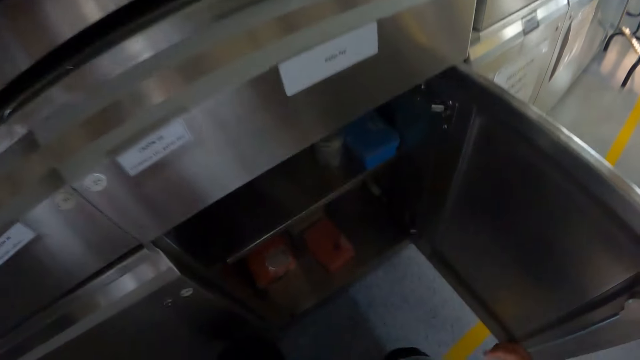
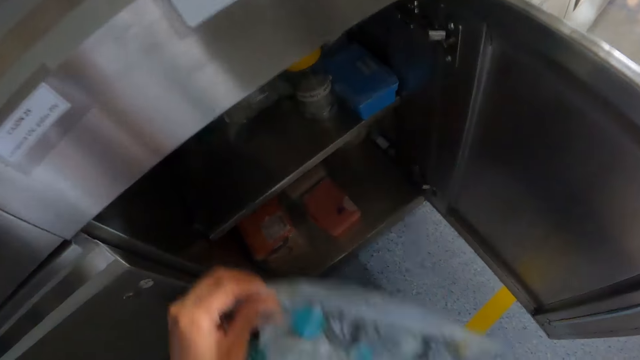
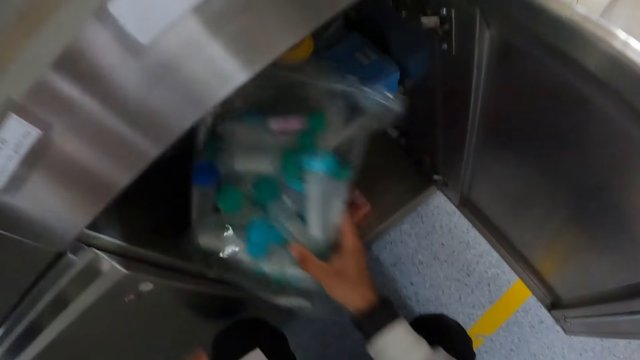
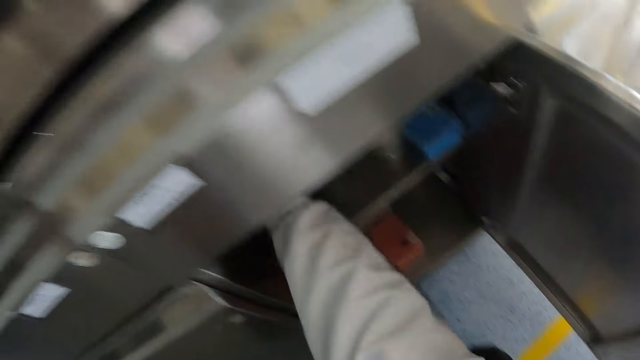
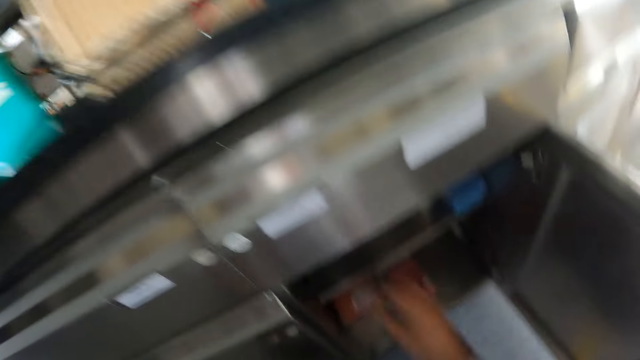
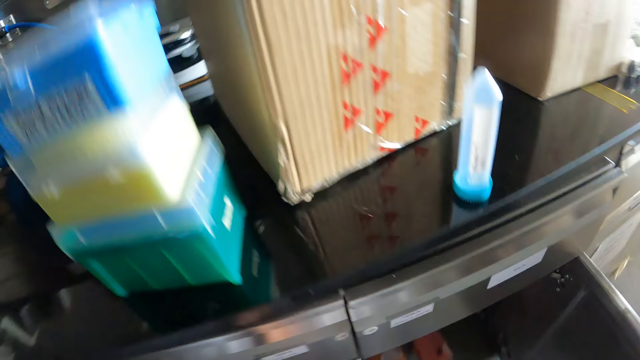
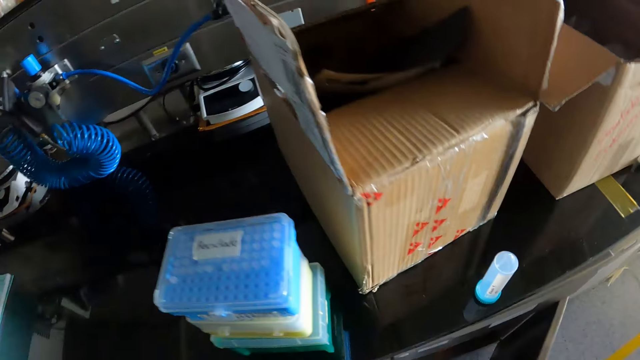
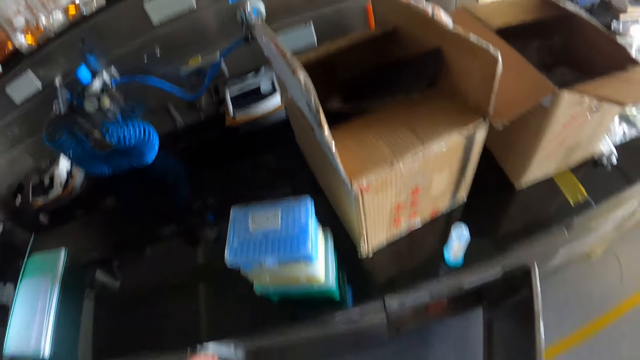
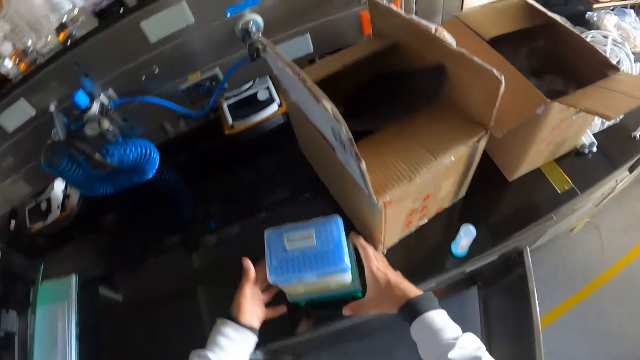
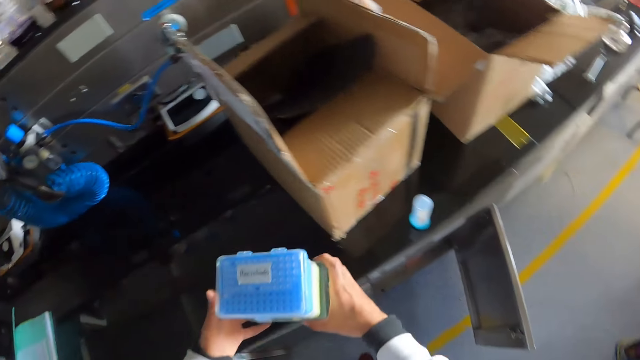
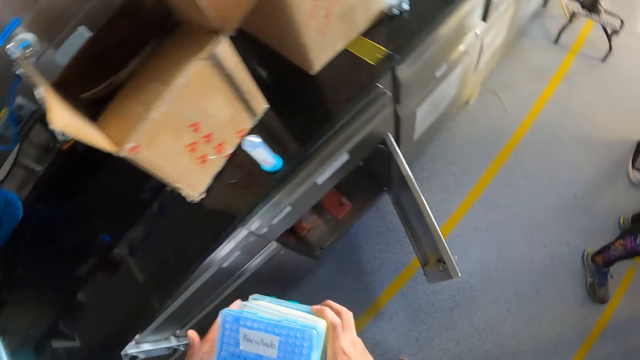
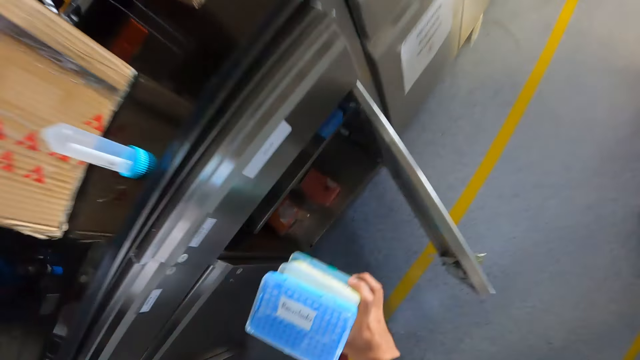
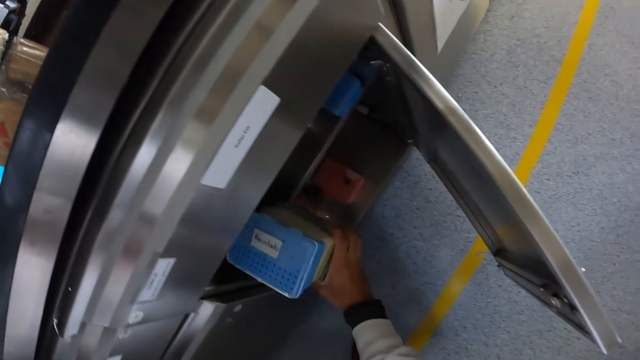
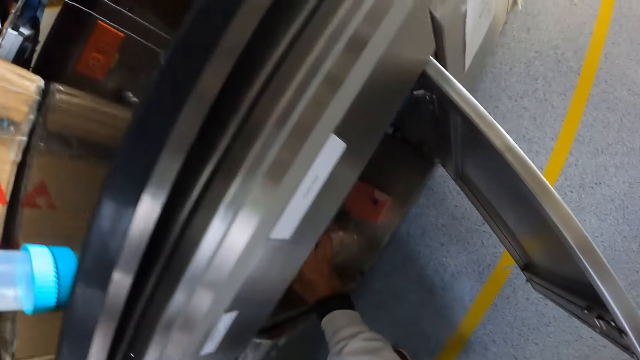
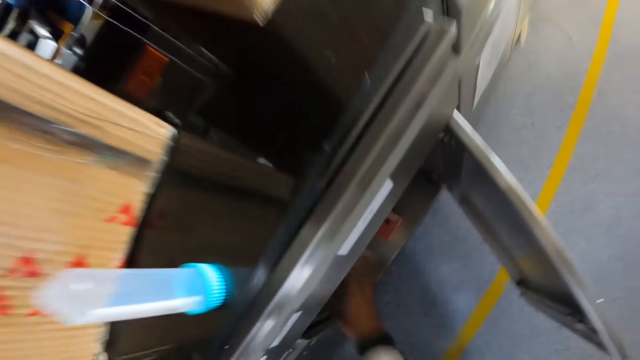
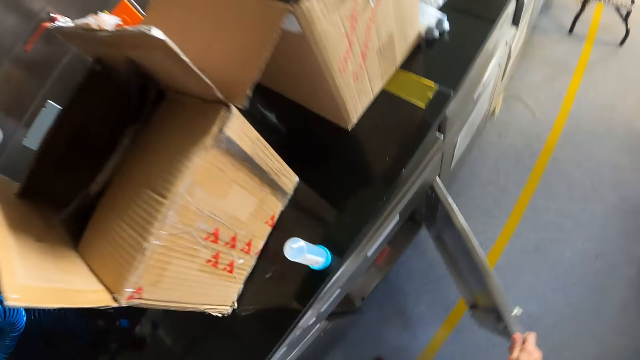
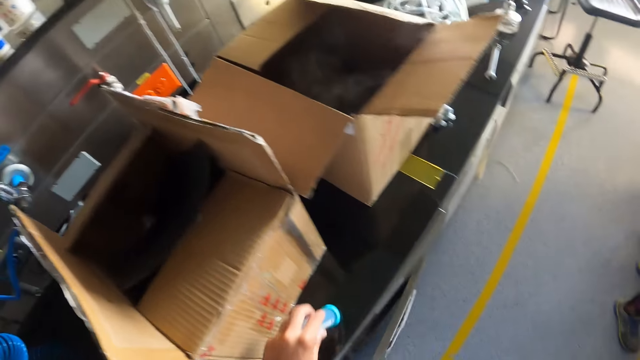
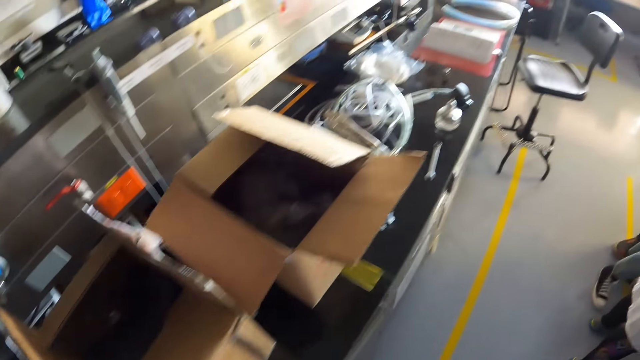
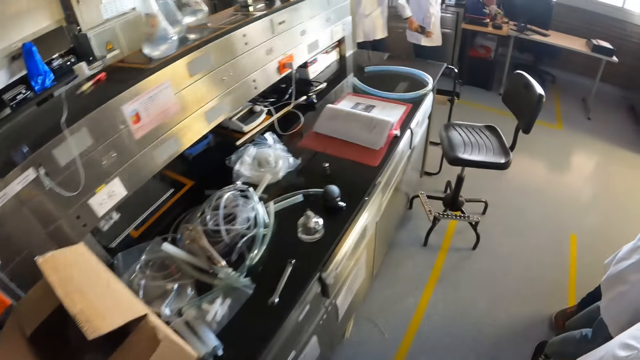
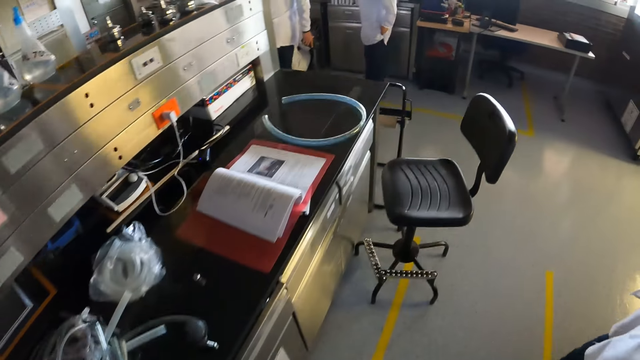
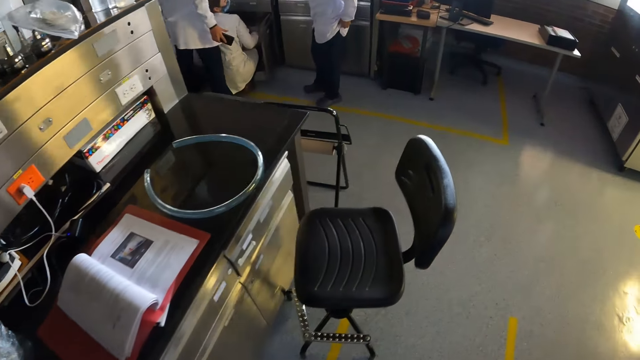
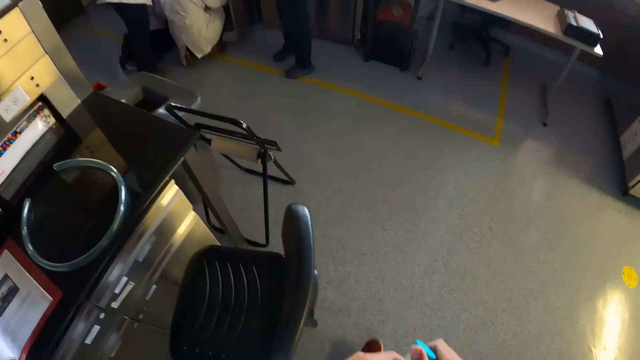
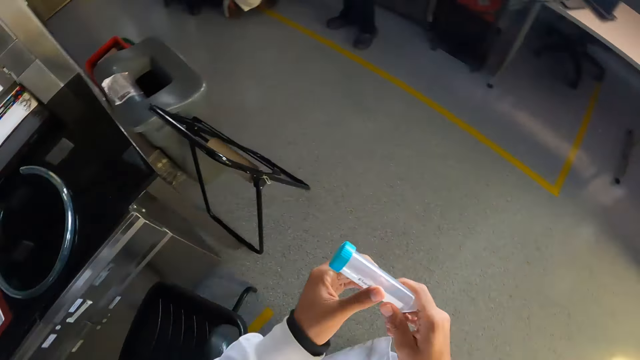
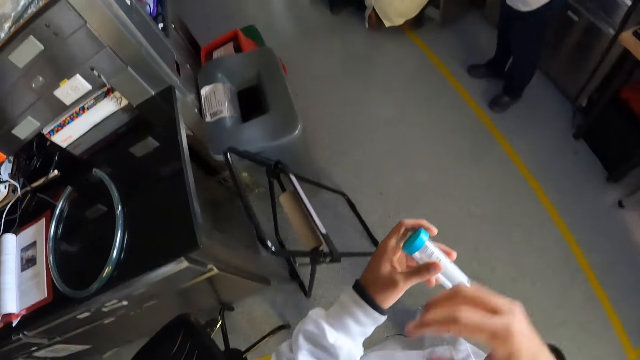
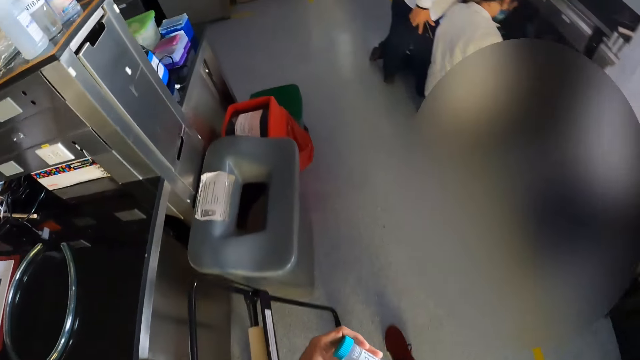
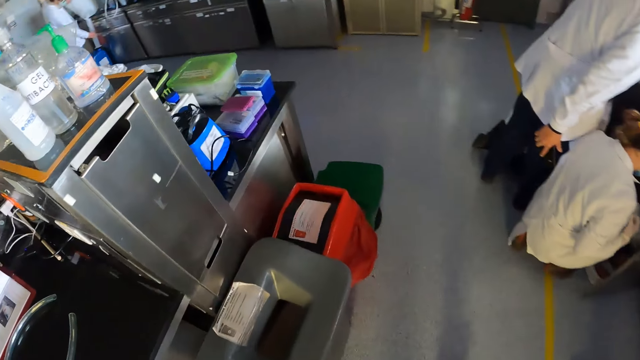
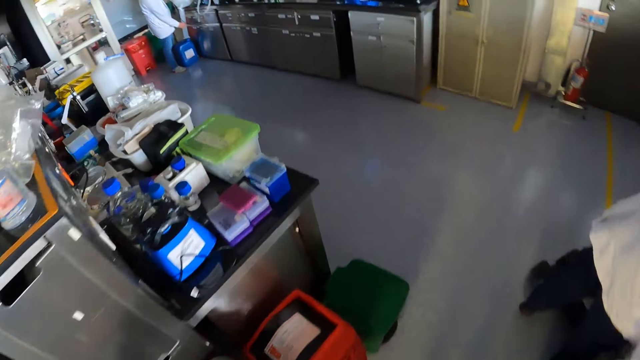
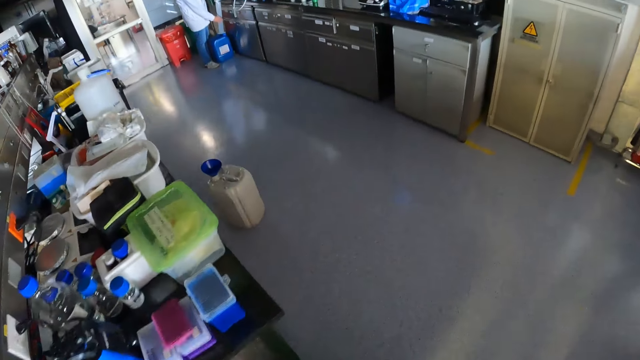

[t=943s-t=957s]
The camera wearer picks up the polythene bag of test tubes from the floor with both hands. He drops the polythene bag of test tubes inside the cabinet with his right hand. He closes the cabinet door with his right hand. He carries the containers from the countertop with both hands. He drops the containers inside the cabinet with his right hand. He closes the cabinet door with his right hand. He picks up the test tube from the countertop with his left hand. He walks around. He holds the test tube with both hands.

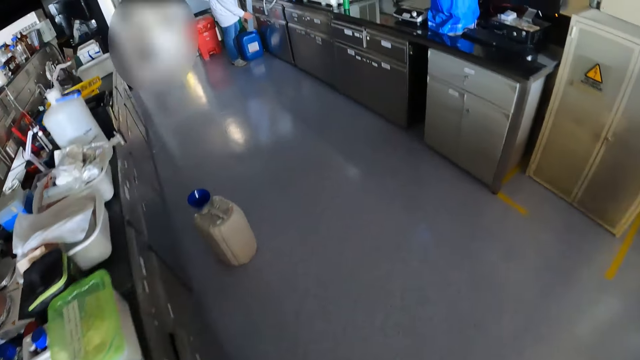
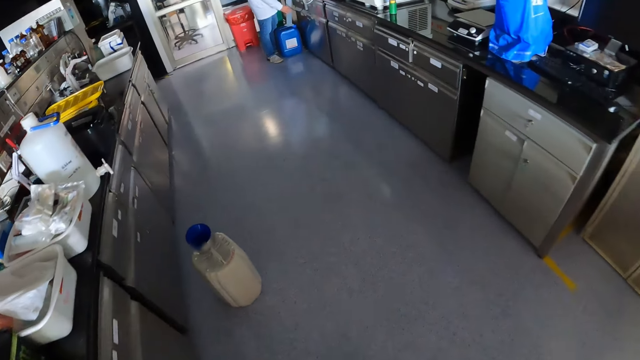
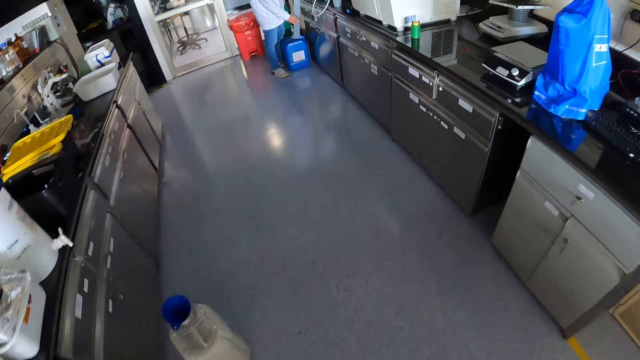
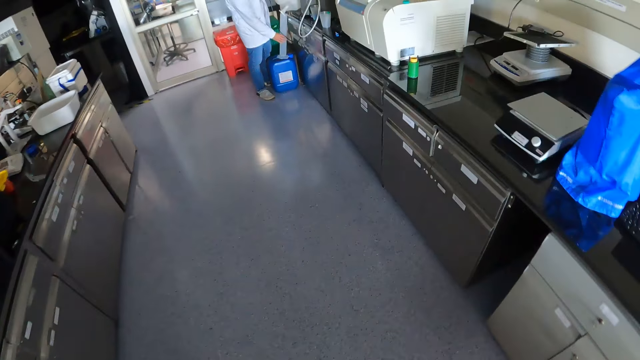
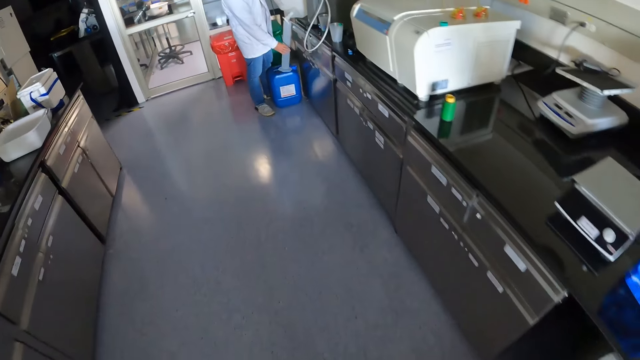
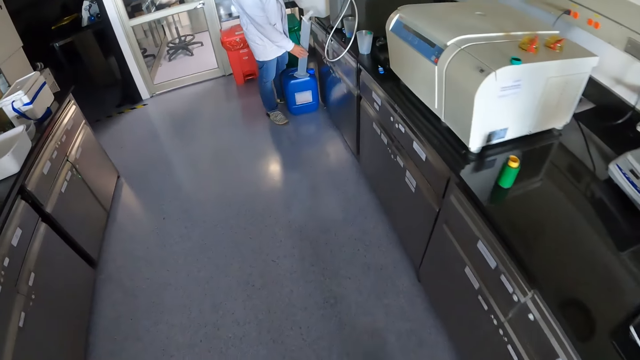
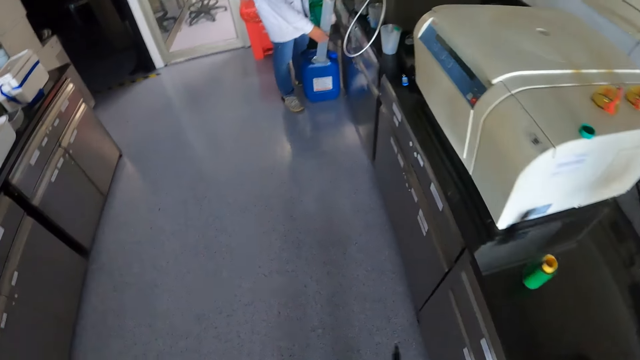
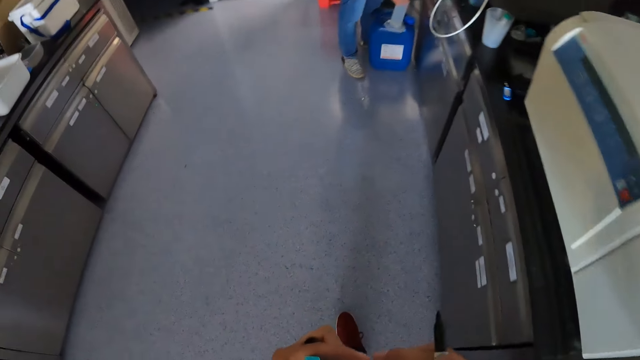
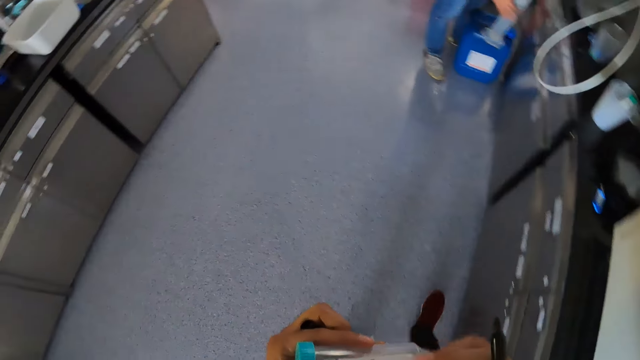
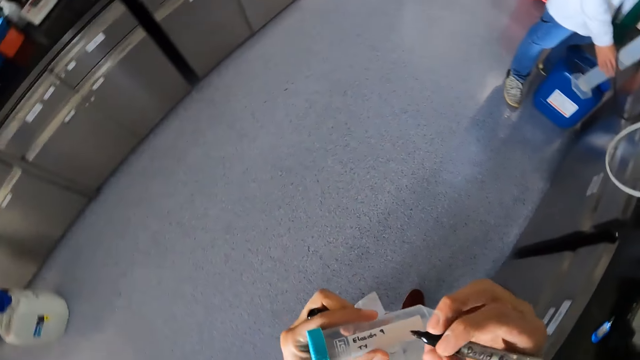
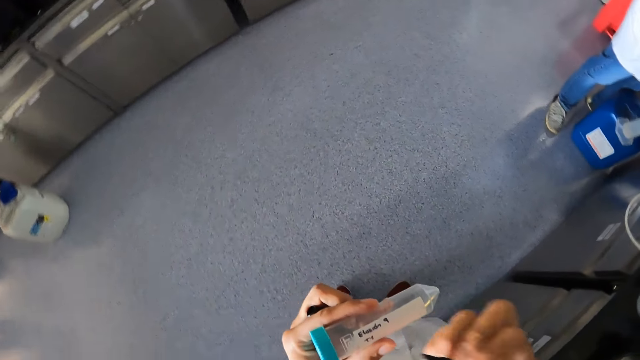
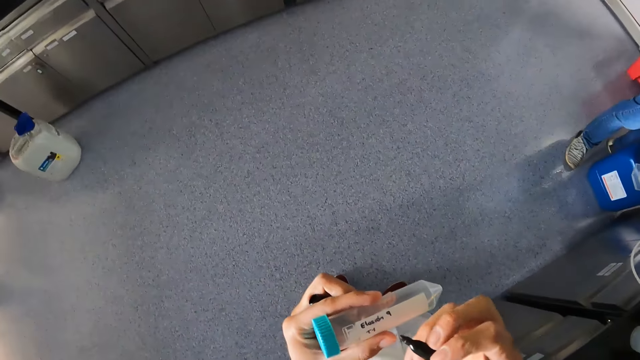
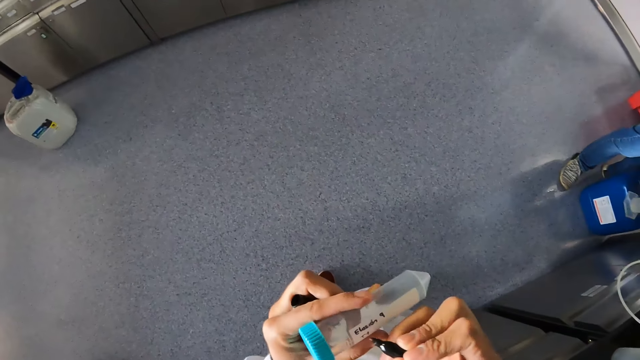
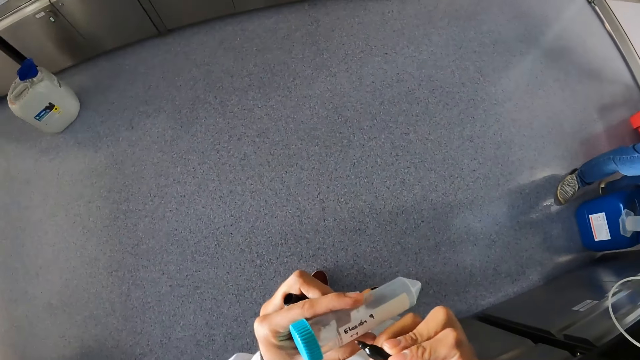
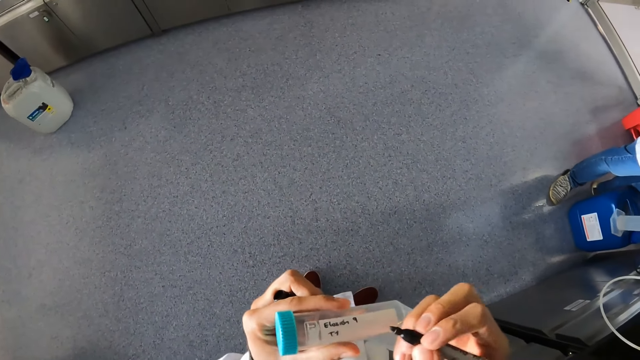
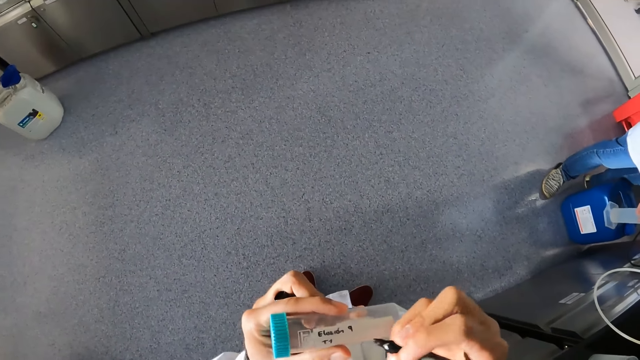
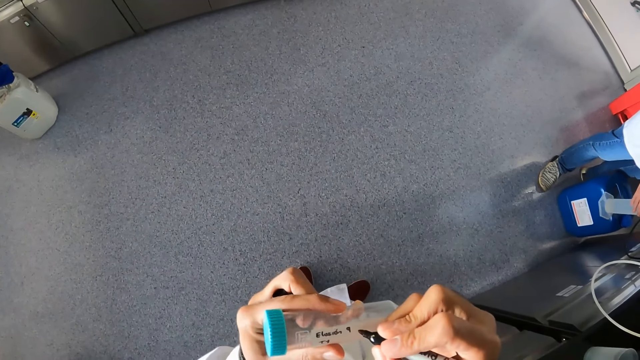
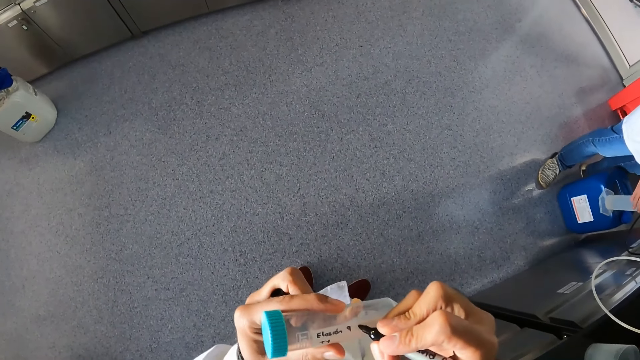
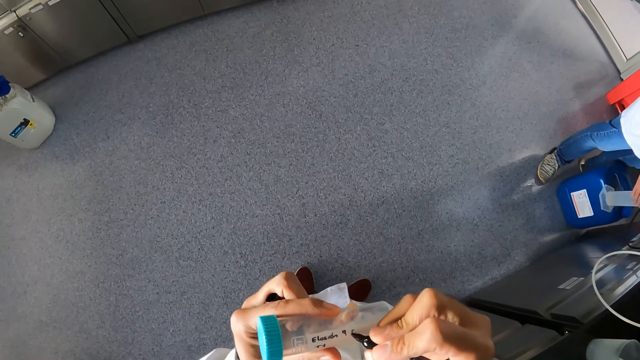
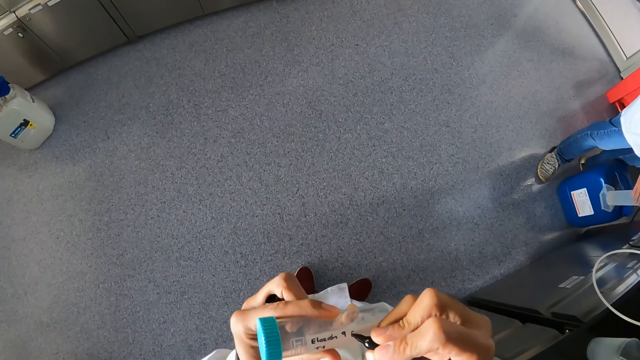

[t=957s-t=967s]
A man pours some chemical inside the graduated cylinder from a gallon of chemical on the countertop. The camera wearer writes on the test tube with a pen in his right hand.
